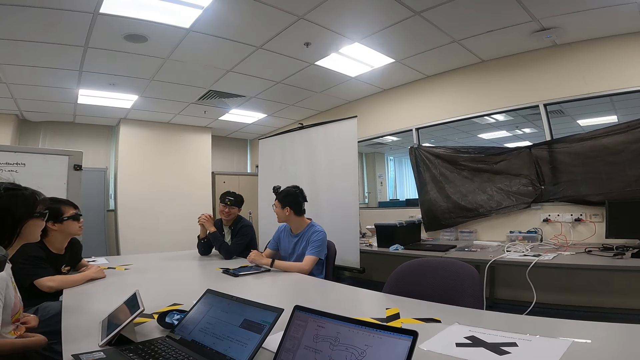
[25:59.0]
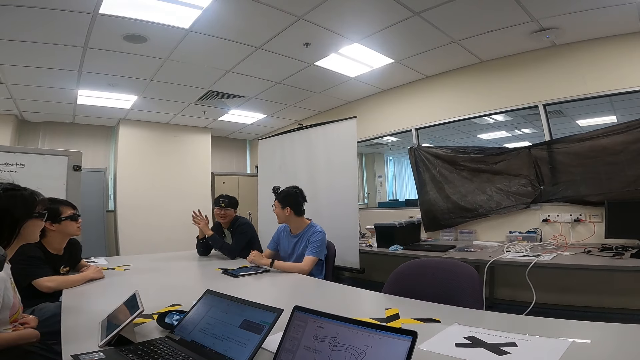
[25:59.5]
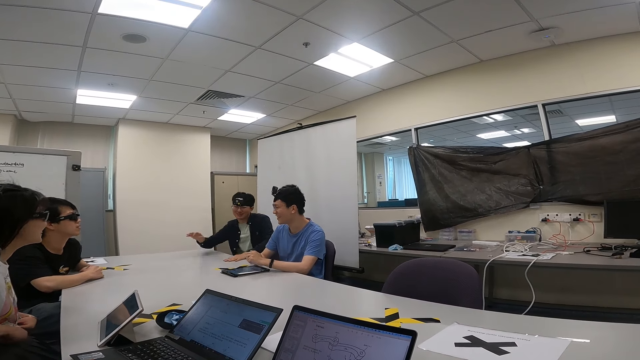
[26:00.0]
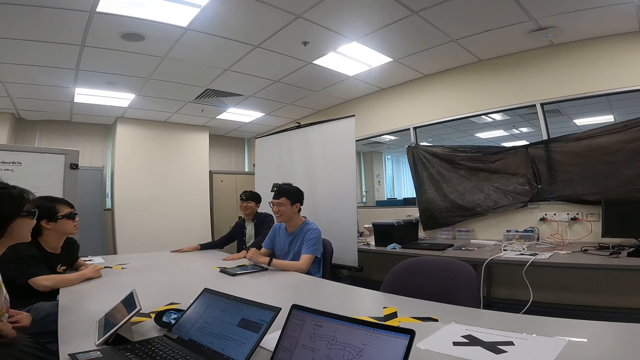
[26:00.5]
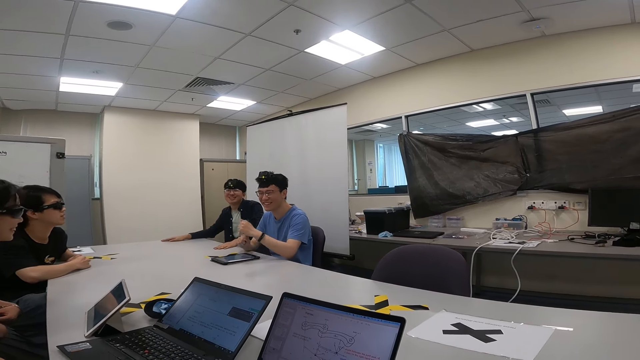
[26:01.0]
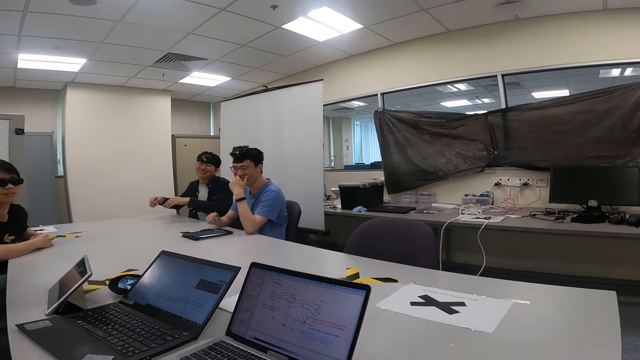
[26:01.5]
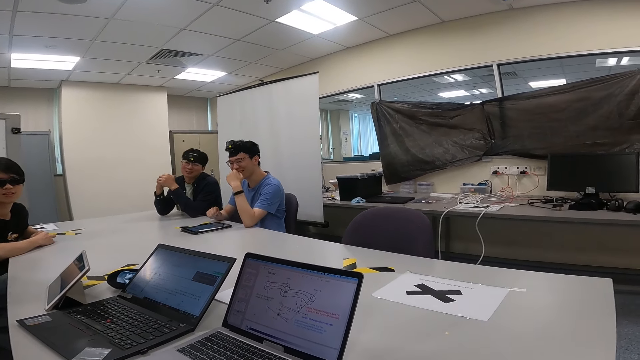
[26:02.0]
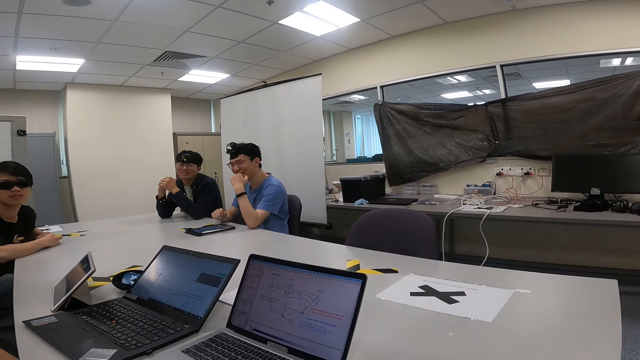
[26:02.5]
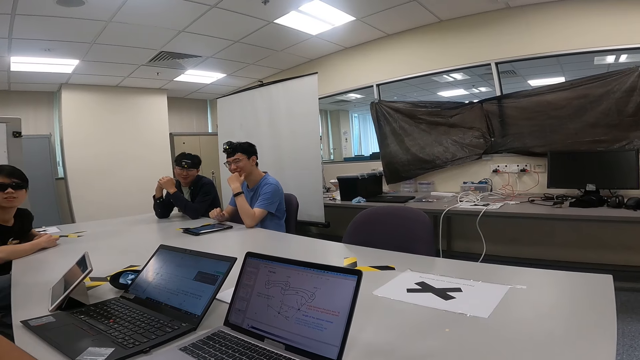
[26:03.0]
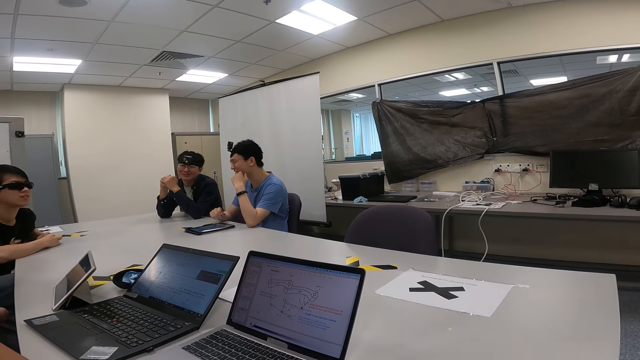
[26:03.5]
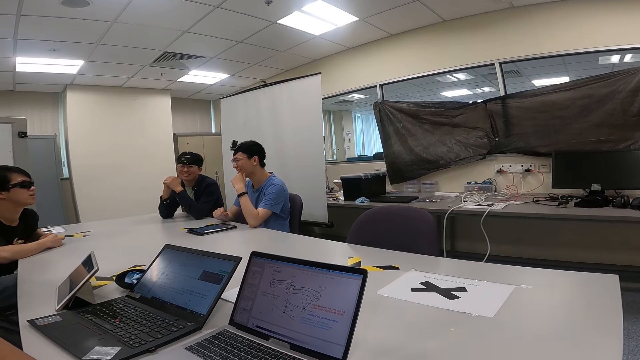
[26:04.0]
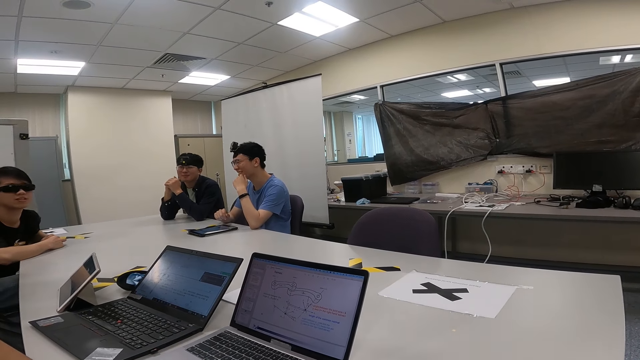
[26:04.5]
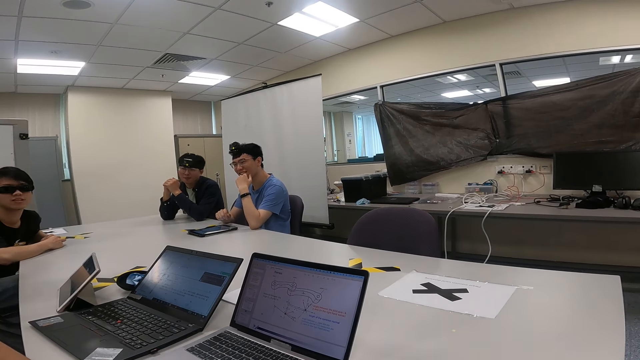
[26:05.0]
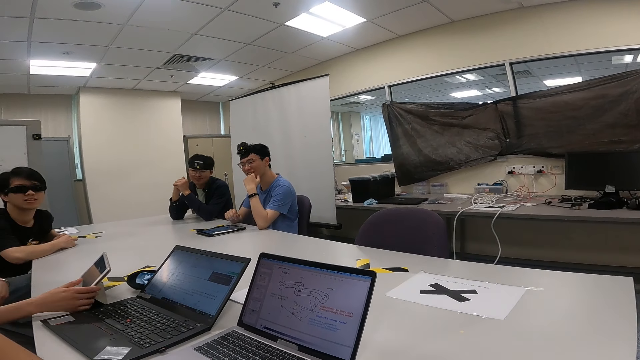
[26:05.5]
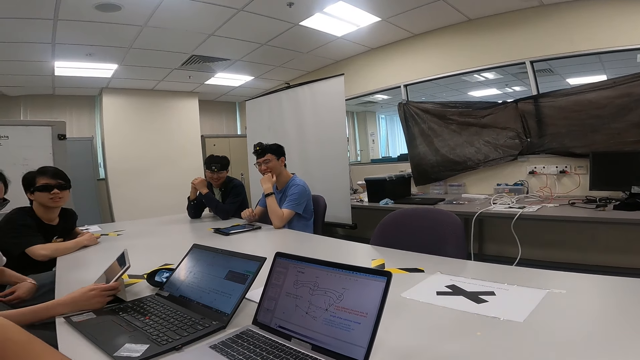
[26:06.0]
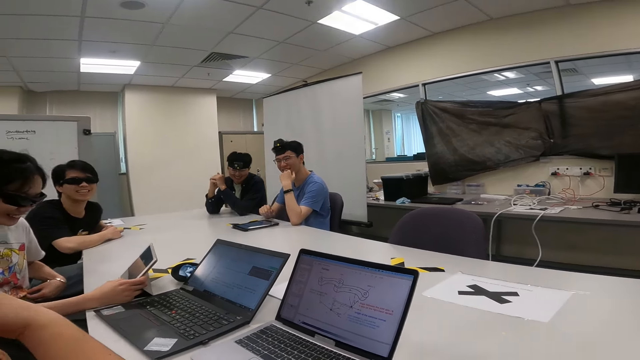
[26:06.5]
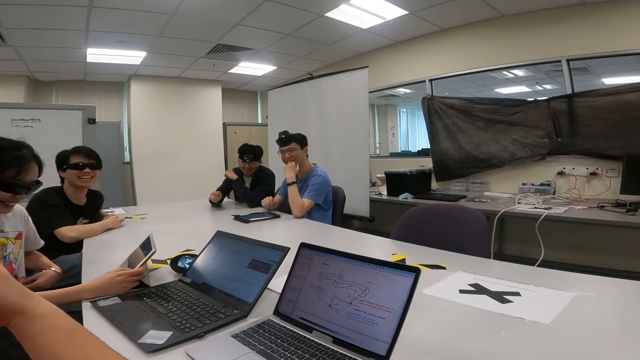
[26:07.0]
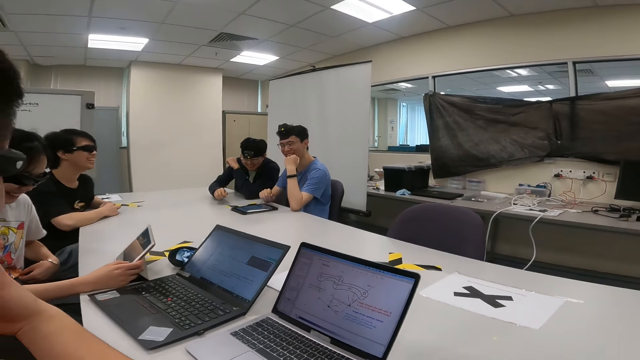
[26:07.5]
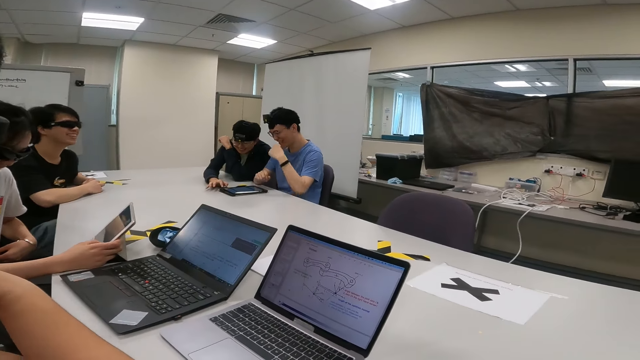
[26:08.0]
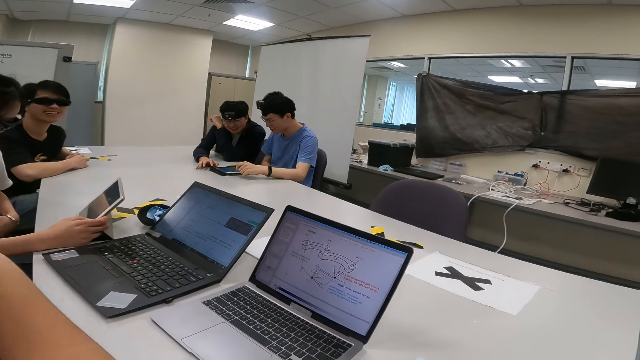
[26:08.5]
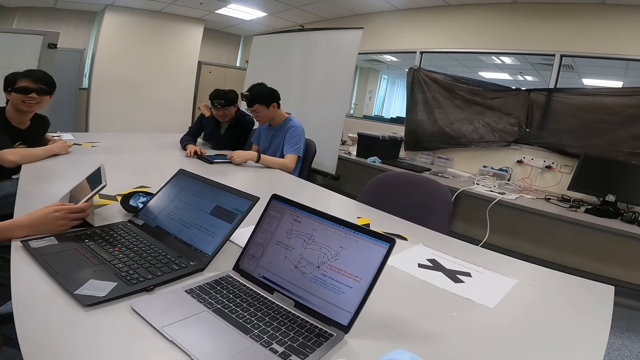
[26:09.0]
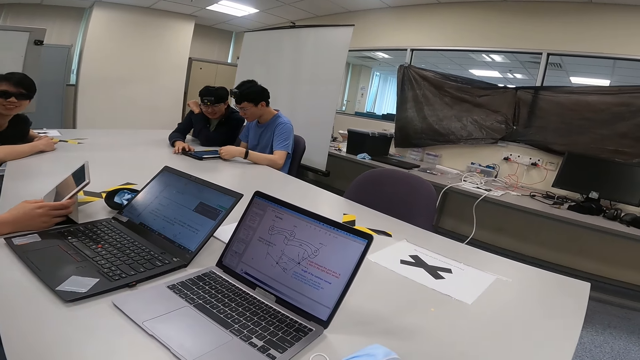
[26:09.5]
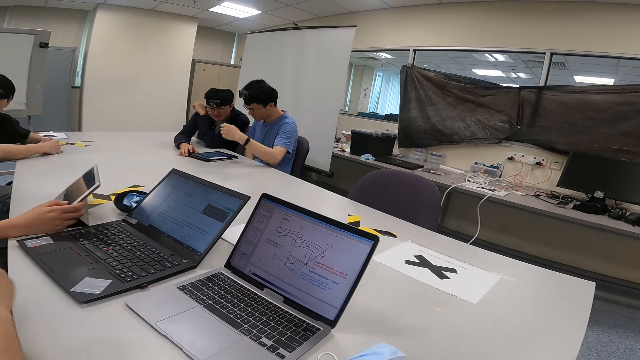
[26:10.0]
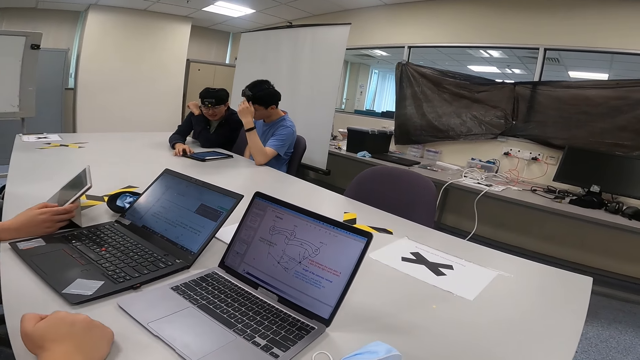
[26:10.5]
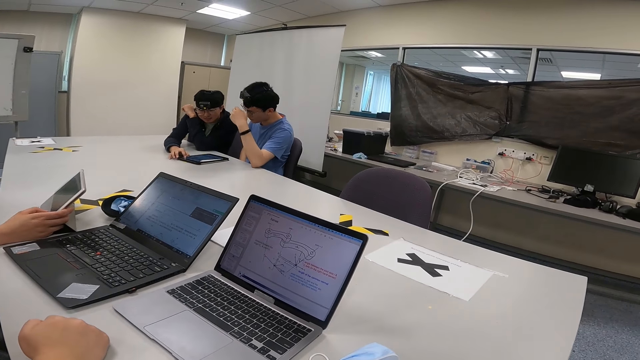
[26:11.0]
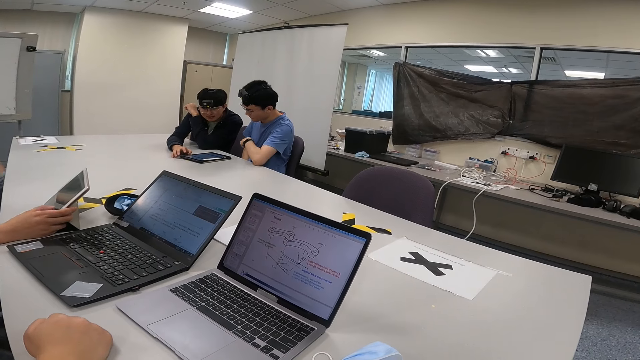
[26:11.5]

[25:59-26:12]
A person moves the hand on the table. Another person moves the hand to the face. A third person touches the tablet. The third person scrolls the iPad. A fourth person moves his hand while laughing. The first person touches the laptop. The second person moves the hand on the tablet. A fifth person moves from the table. The fourth person puts the hand on the table.

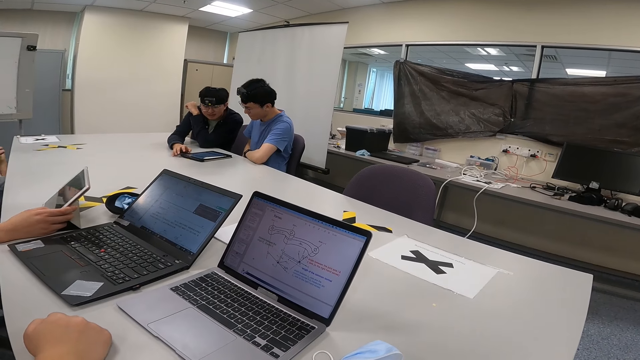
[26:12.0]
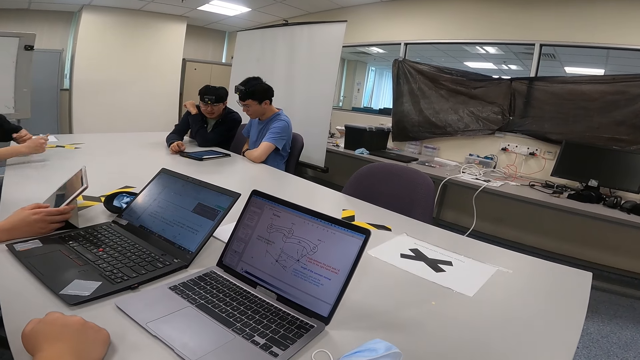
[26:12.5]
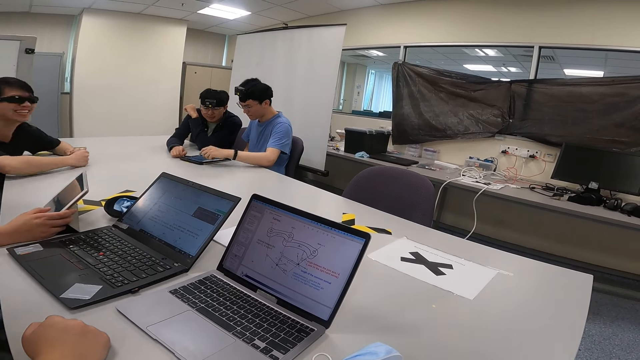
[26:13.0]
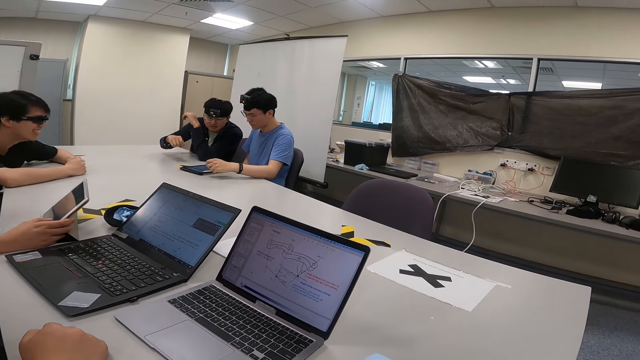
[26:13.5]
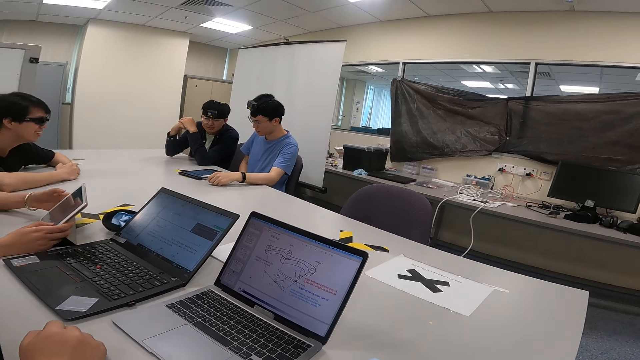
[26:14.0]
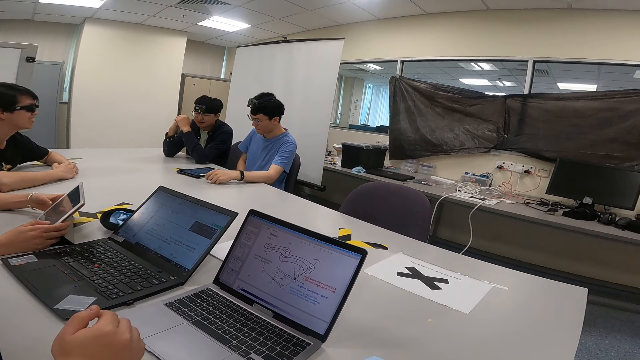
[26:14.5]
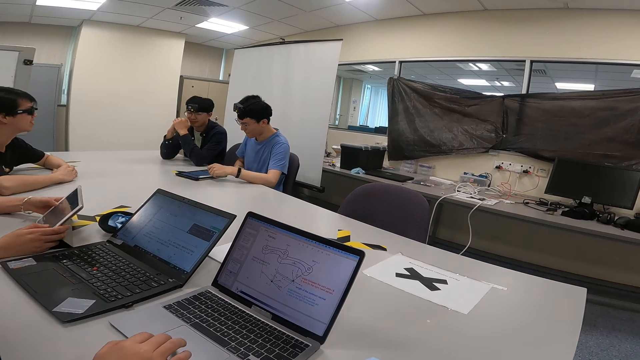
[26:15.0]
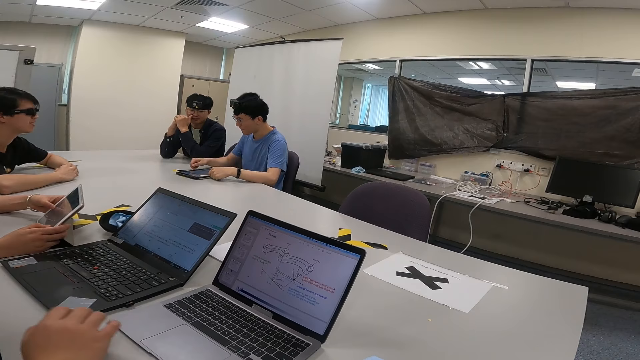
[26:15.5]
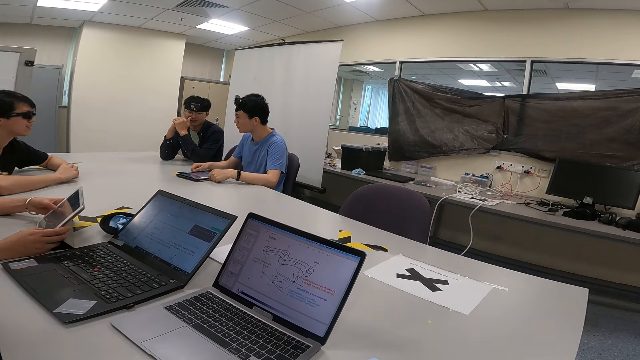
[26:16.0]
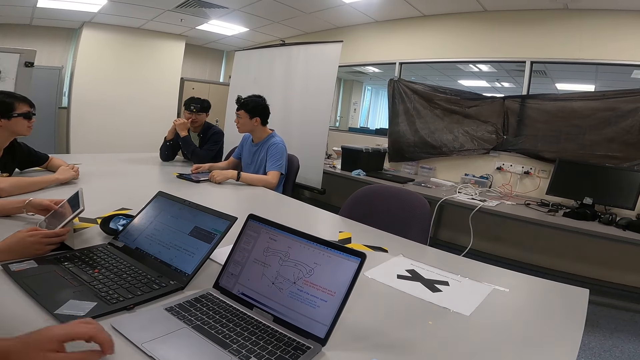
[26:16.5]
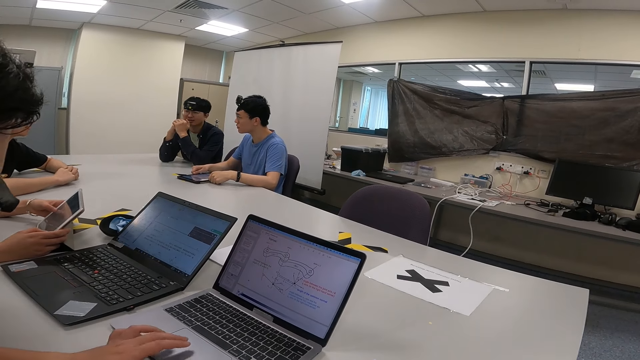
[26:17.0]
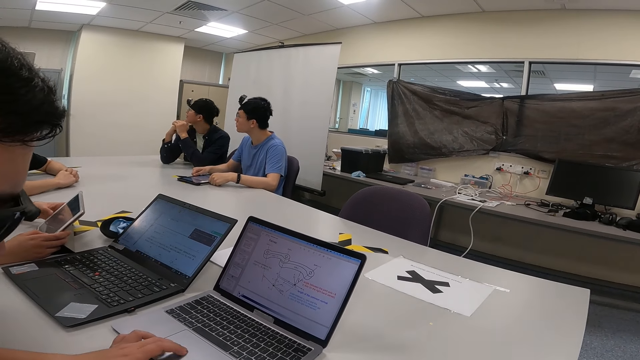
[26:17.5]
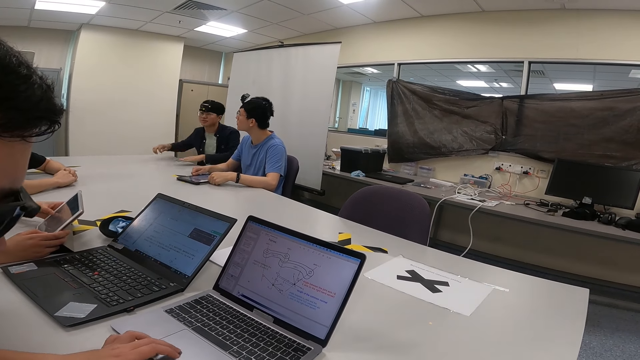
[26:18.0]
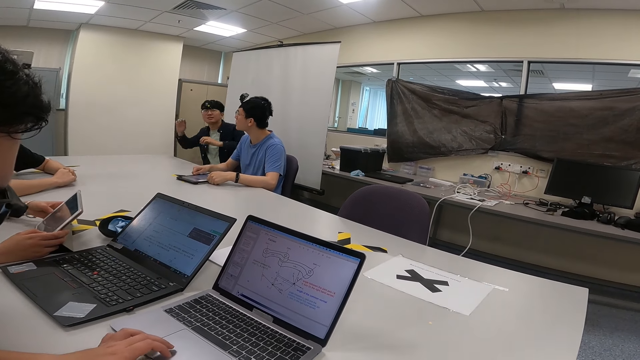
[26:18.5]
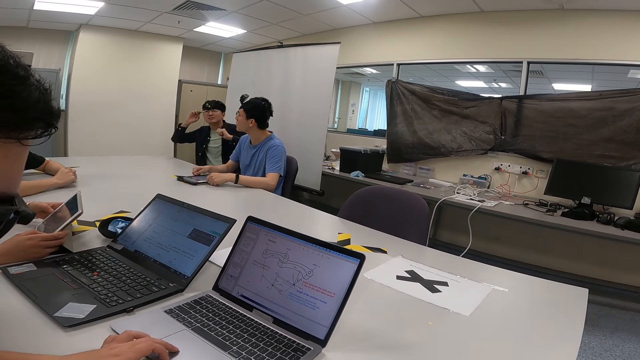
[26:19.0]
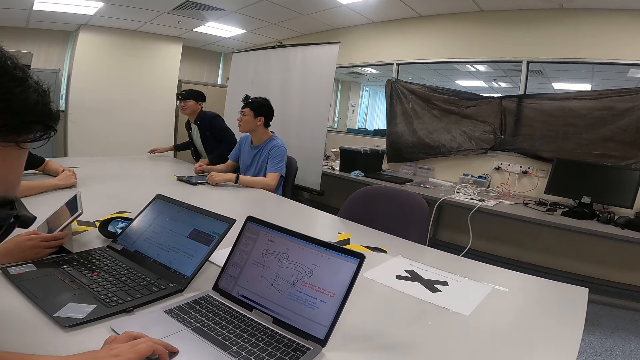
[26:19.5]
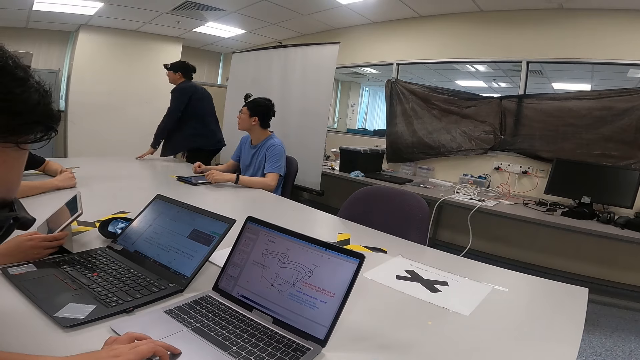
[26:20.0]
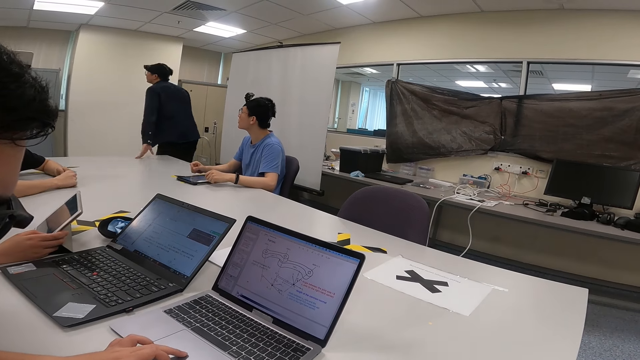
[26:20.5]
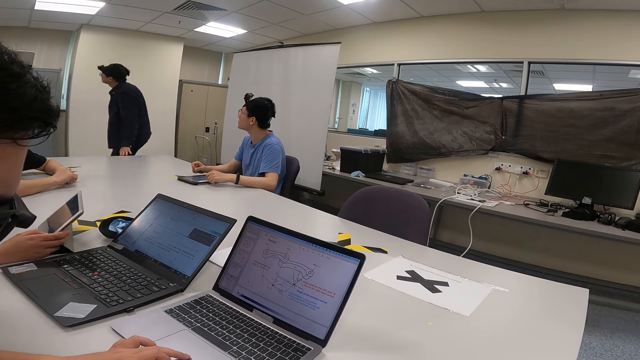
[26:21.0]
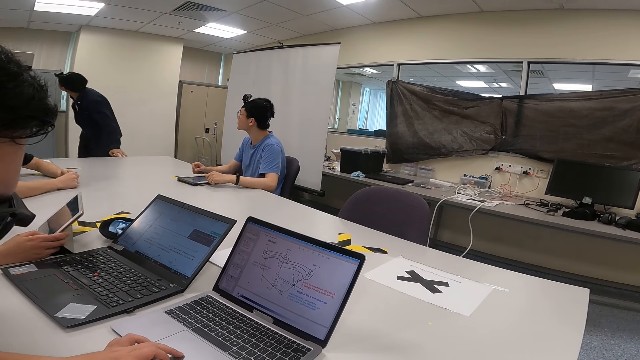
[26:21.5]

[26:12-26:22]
A person scrolls the tablet. Another person moves the hand on the tablet. A third person removes the hand from the tablet. The first person scrolls the tablet. A fourth person touches the laptop. The fourth person scrolls the laptop. The third person moves the hand to the head and stands from the chair.
